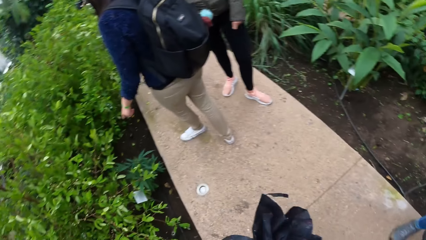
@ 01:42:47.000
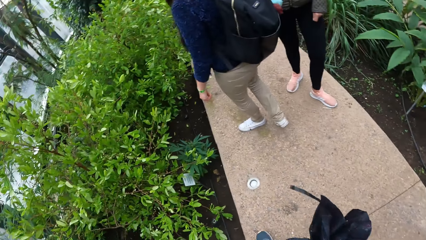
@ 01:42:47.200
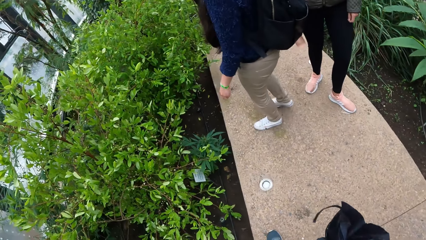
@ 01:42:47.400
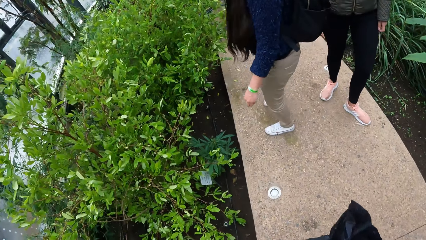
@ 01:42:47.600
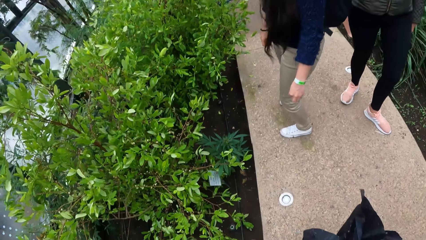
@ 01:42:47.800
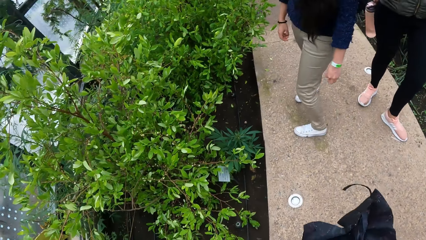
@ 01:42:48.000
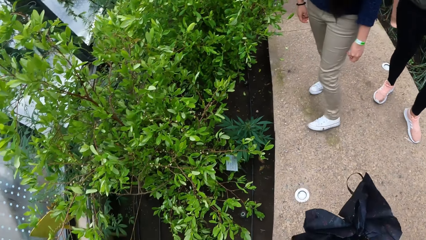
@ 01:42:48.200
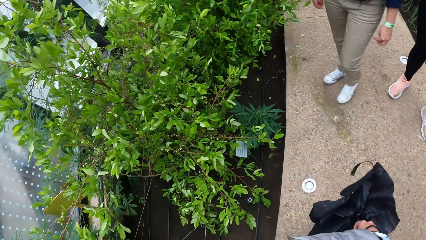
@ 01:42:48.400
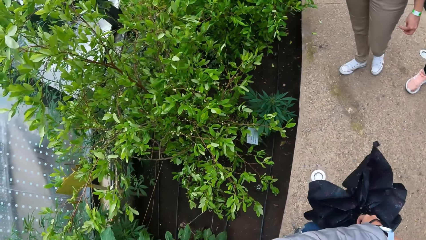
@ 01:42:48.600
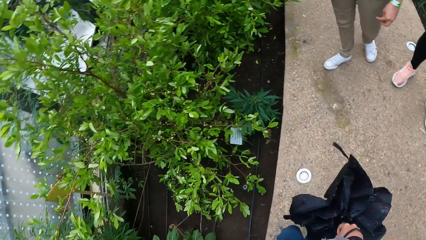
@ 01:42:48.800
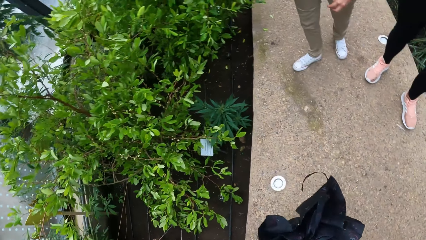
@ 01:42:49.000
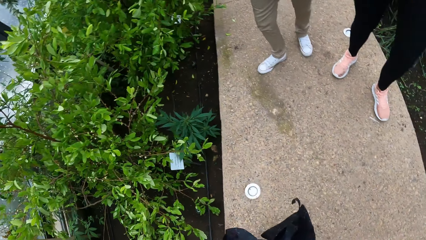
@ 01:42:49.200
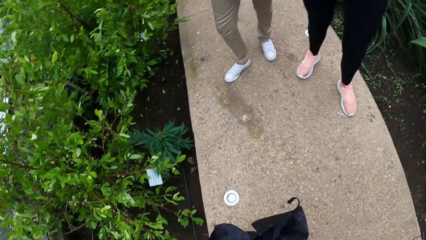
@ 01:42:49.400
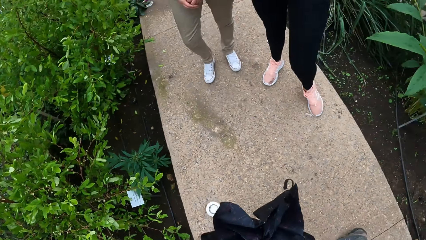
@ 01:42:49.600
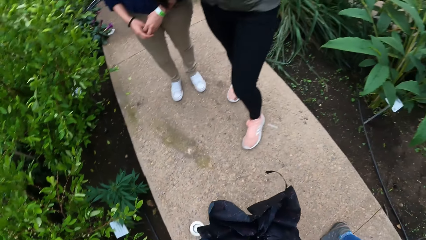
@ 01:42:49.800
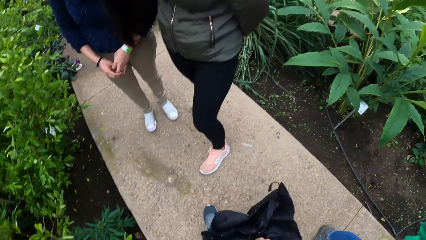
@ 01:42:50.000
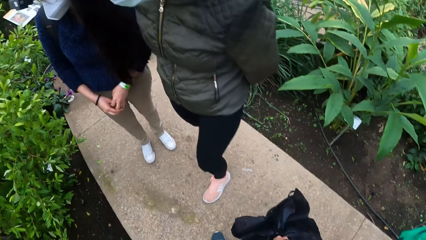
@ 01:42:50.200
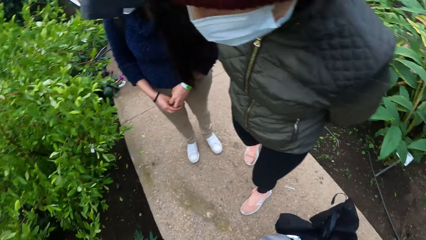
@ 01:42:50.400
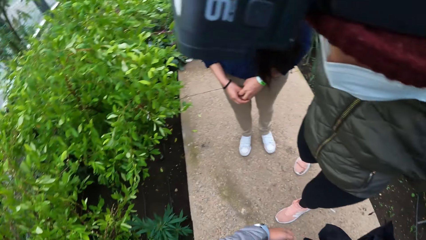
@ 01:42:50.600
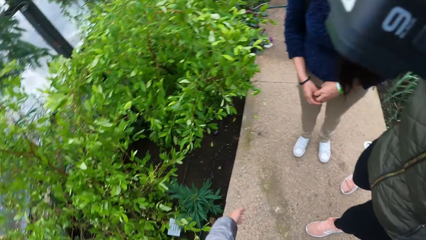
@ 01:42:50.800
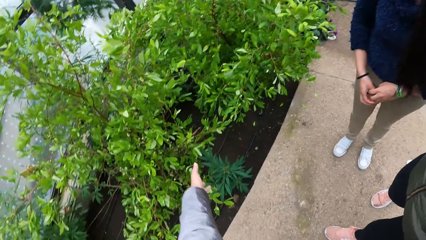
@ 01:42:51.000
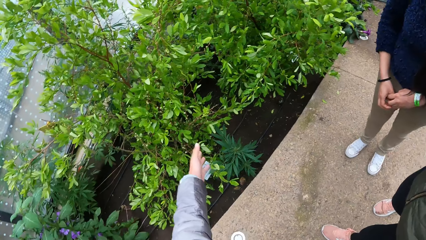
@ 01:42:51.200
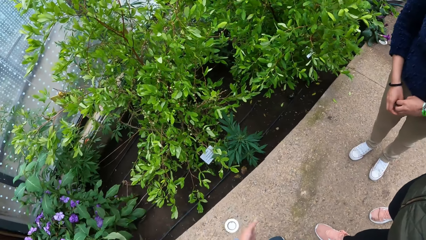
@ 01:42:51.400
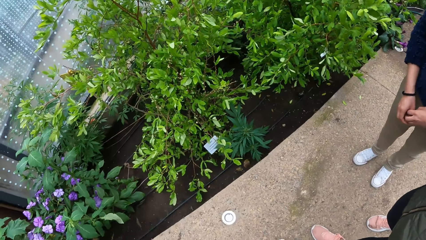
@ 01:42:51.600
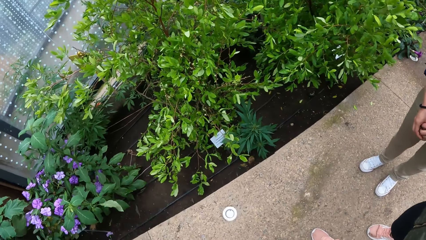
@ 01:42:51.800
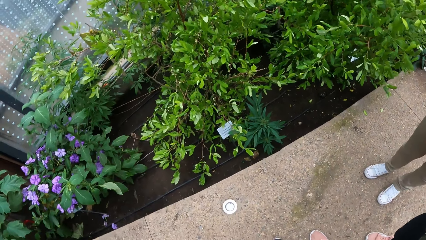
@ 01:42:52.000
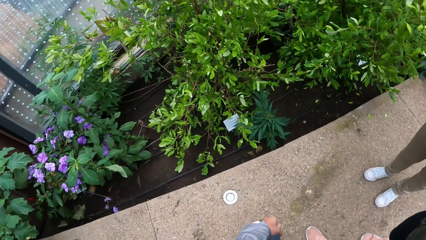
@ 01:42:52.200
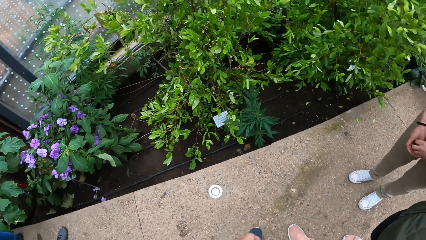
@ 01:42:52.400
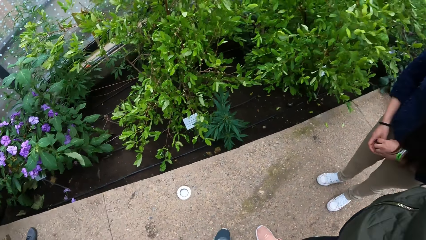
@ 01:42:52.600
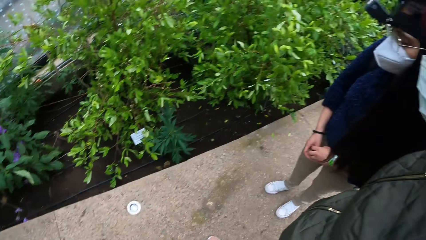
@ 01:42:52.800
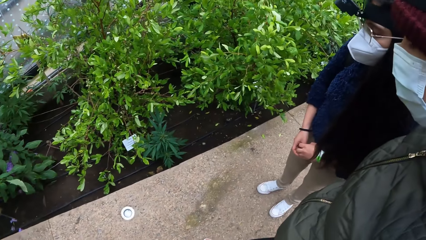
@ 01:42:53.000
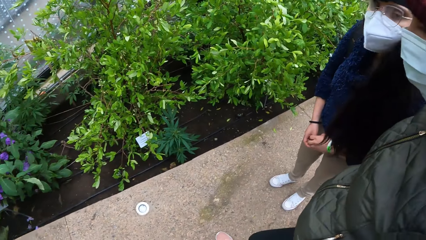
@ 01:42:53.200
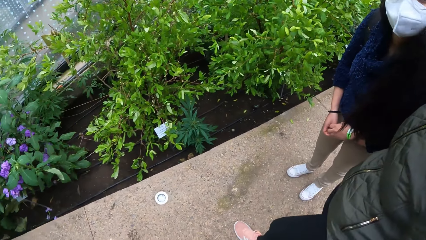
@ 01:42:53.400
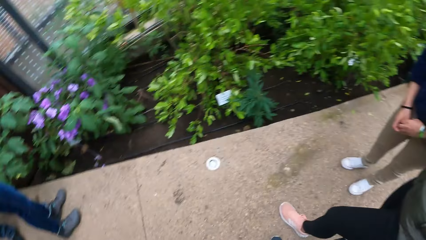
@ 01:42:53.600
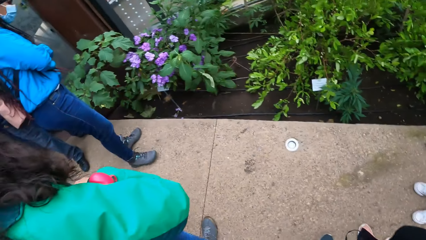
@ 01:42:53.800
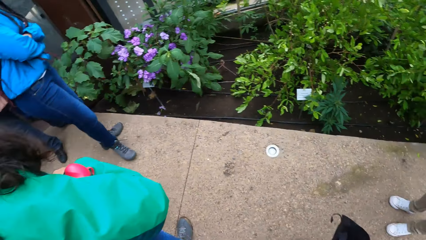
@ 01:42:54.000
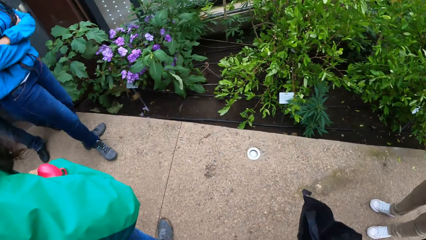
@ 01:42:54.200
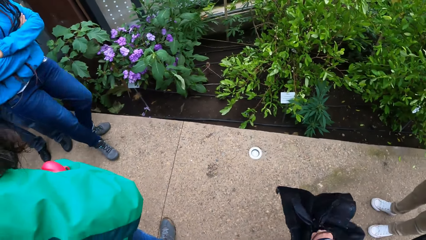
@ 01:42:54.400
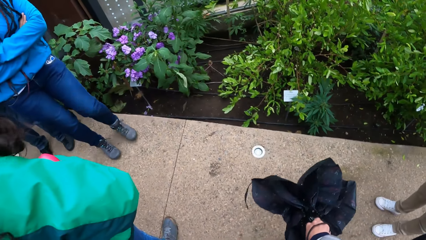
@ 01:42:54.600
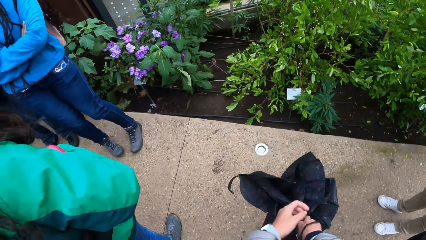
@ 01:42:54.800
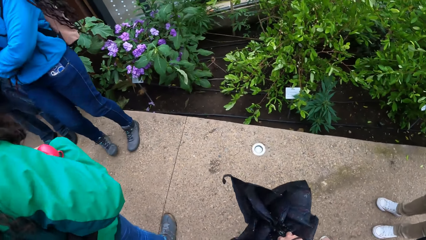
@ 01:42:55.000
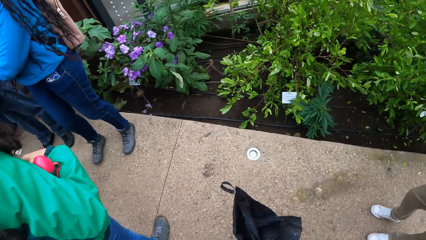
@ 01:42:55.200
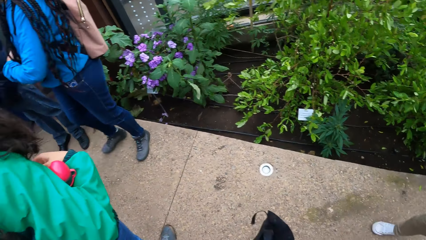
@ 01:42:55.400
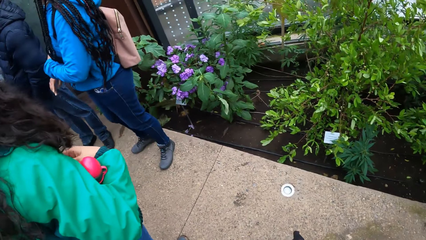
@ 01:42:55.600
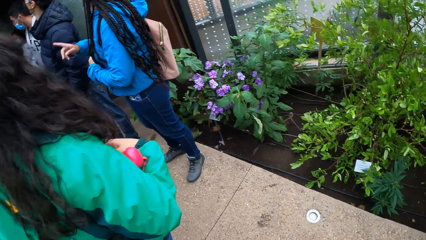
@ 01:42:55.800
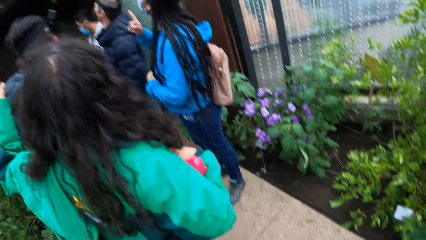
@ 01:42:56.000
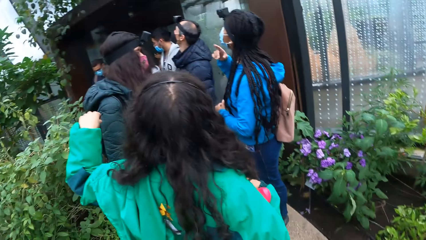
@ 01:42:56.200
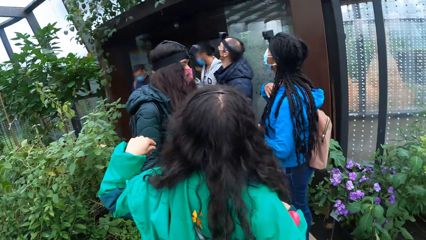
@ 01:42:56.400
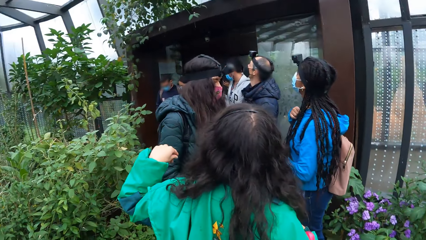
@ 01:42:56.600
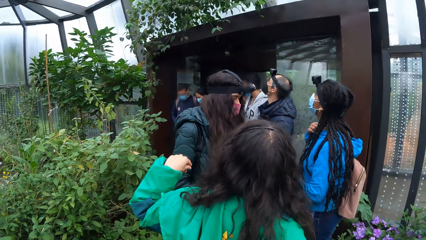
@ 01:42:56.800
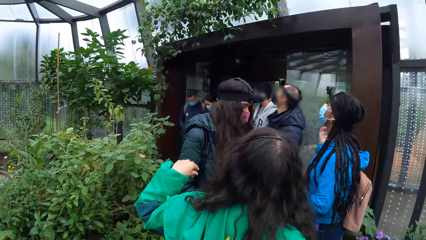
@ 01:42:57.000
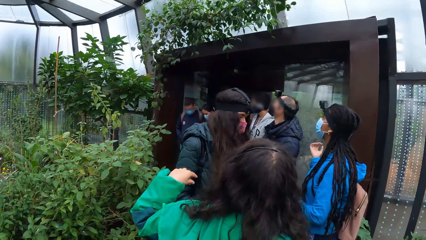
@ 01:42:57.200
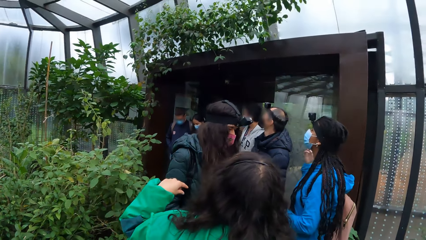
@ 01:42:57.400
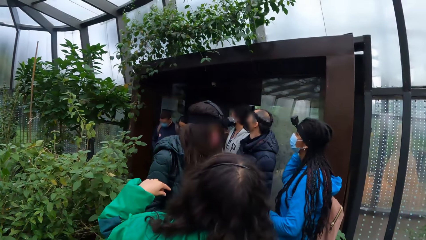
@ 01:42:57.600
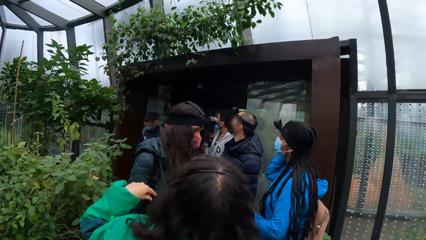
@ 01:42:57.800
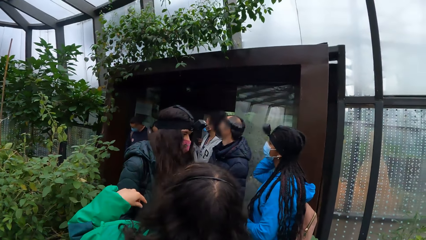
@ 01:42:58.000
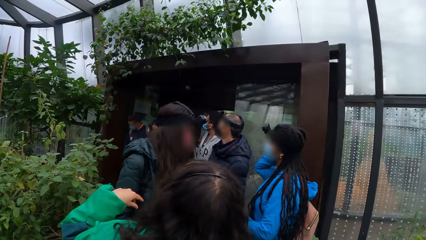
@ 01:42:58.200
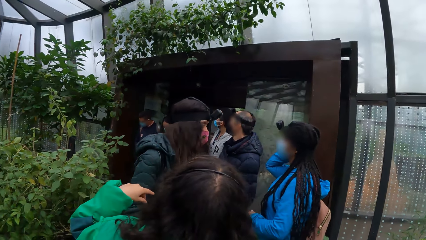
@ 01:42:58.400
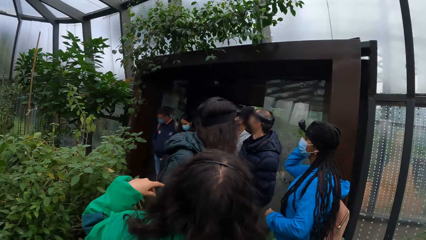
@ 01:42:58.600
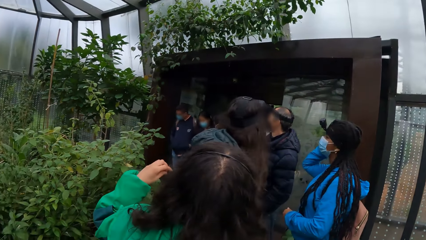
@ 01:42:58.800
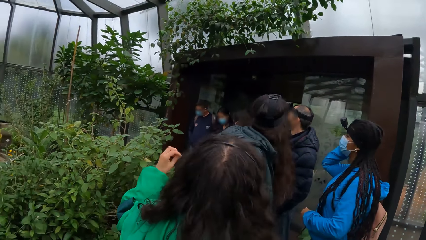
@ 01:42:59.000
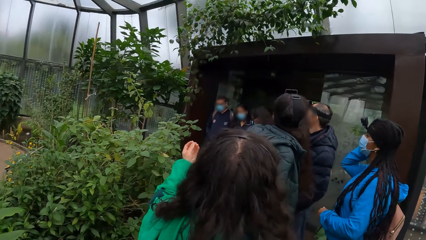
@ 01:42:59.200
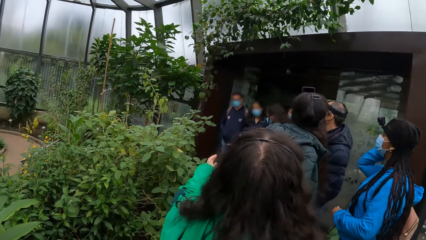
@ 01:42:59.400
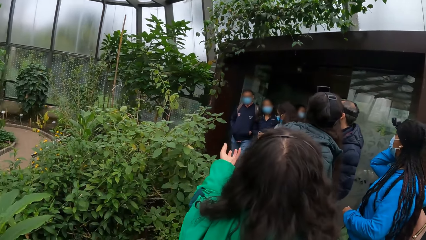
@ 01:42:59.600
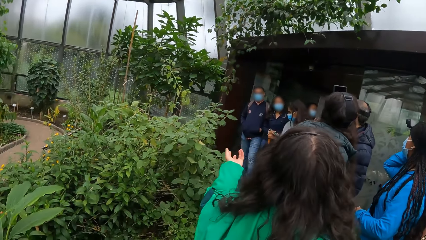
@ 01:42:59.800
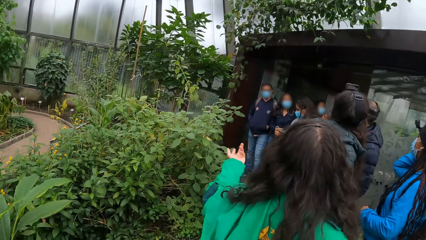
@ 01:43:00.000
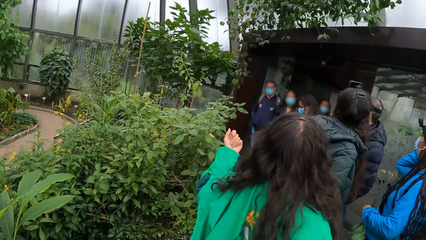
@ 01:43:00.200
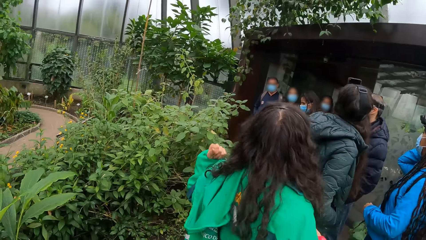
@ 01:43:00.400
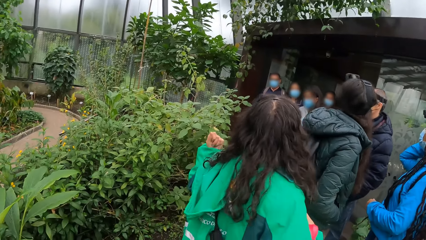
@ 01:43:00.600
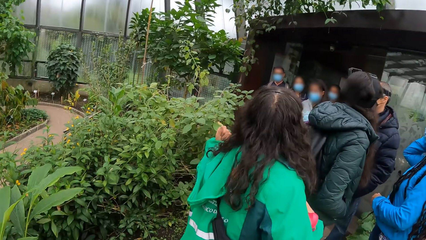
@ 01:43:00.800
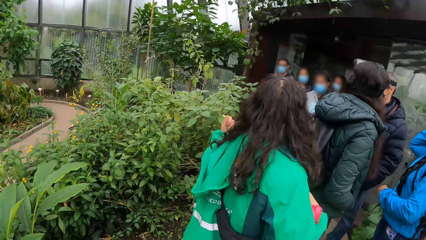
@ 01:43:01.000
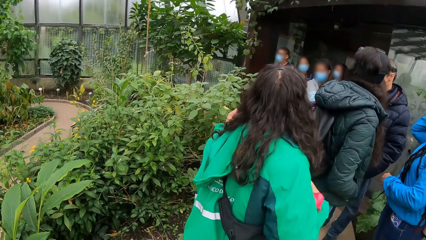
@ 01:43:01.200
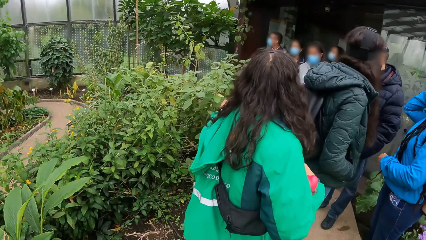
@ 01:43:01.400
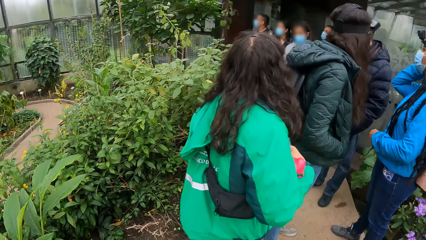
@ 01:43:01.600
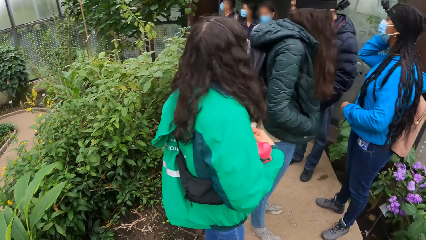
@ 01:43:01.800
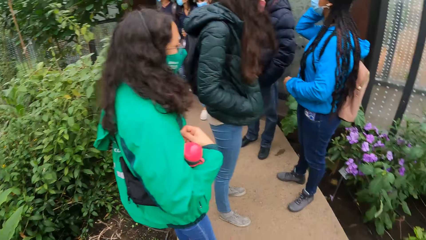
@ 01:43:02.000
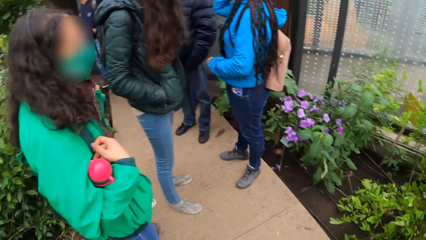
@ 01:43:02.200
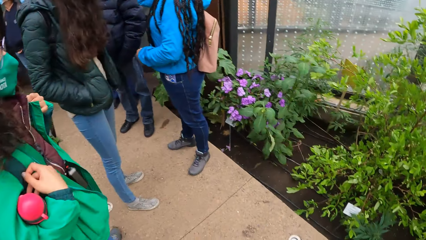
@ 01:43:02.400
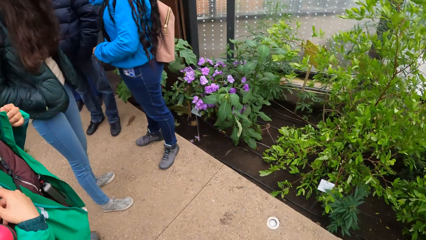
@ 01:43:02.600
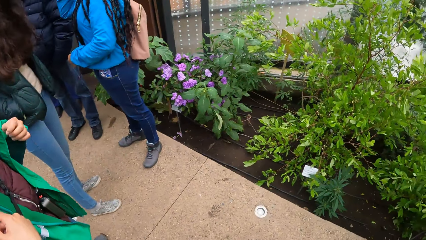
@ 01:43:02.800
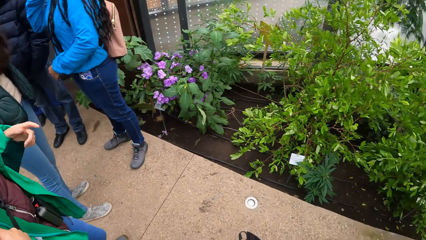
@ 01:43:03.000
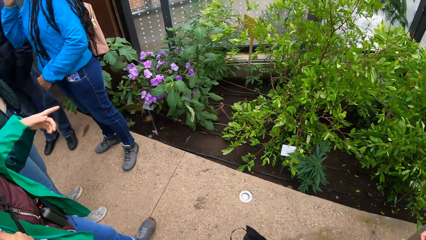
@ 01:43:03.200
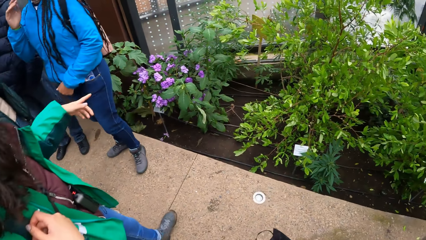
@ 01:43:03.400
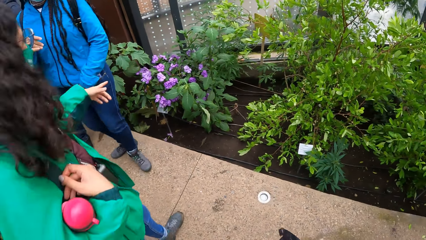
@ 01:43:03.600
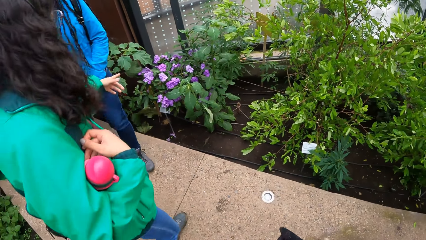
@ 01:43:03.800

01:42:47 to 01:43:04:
The camera wearer stretches the hand. They look around. The instructor points at a plant with her left hand.
